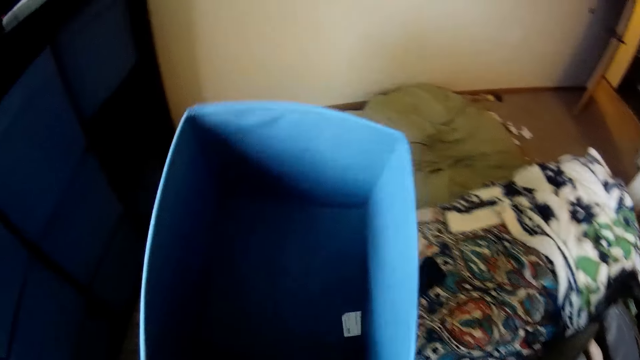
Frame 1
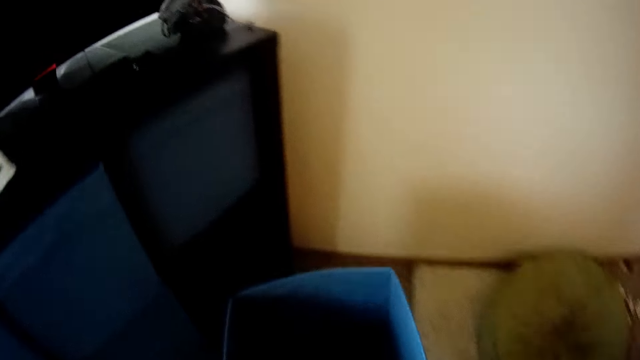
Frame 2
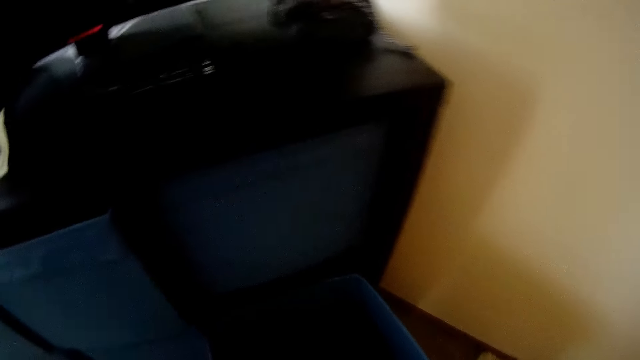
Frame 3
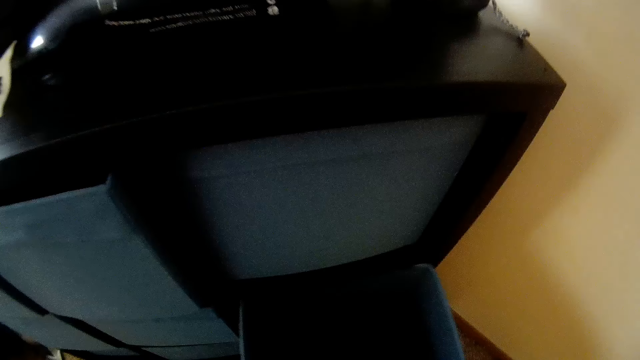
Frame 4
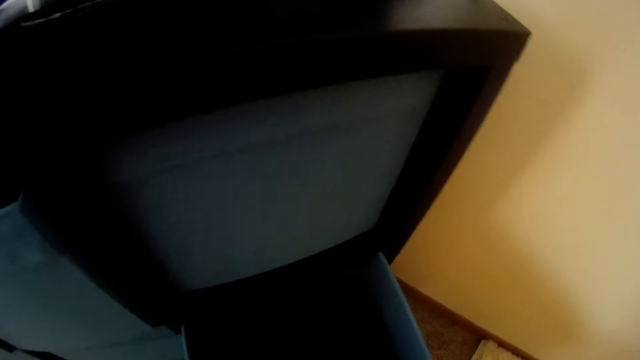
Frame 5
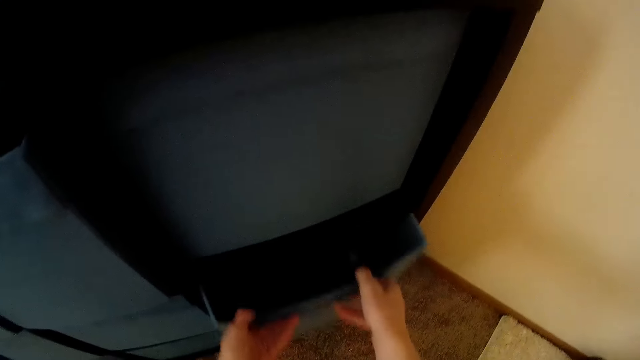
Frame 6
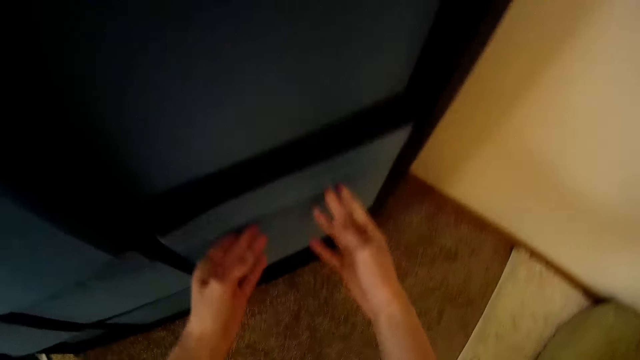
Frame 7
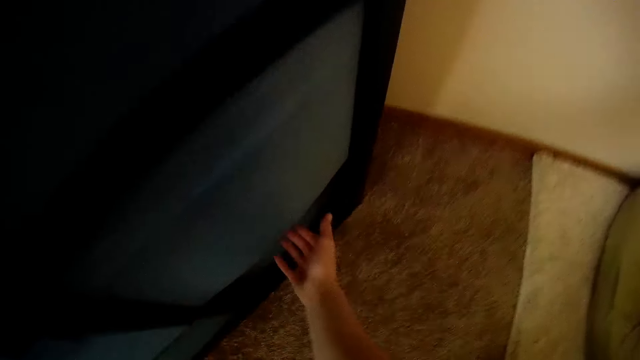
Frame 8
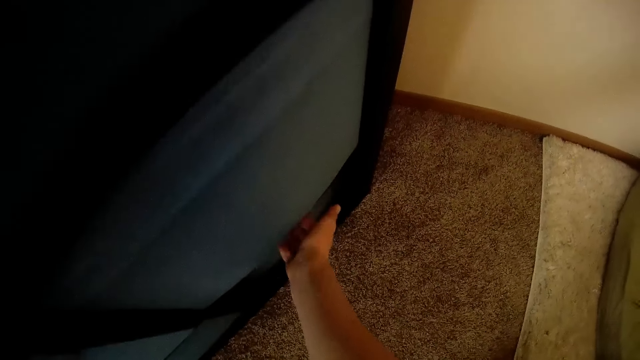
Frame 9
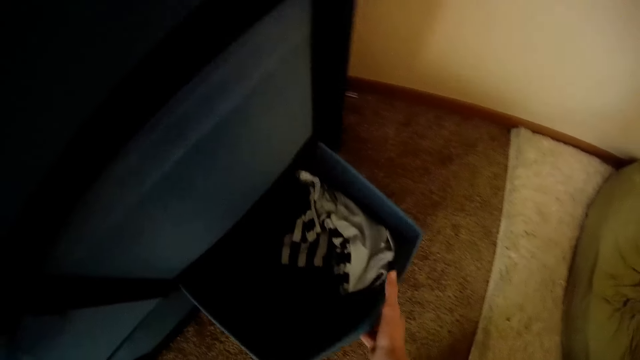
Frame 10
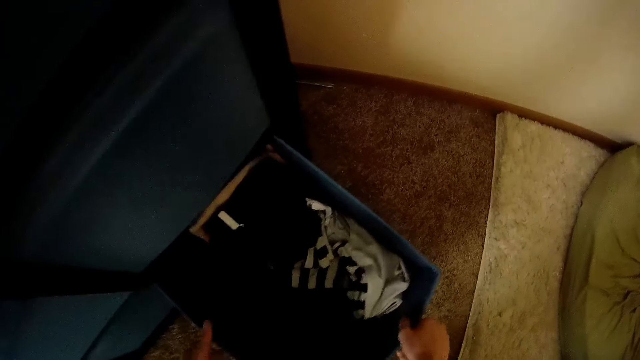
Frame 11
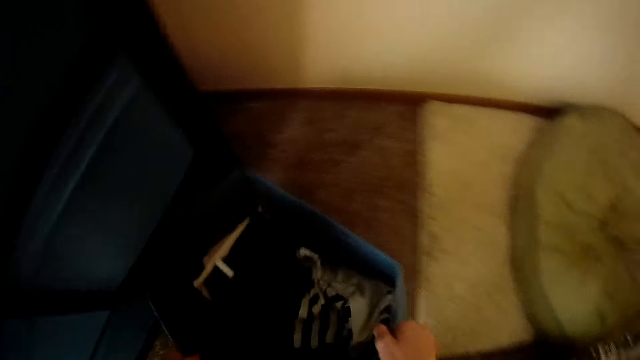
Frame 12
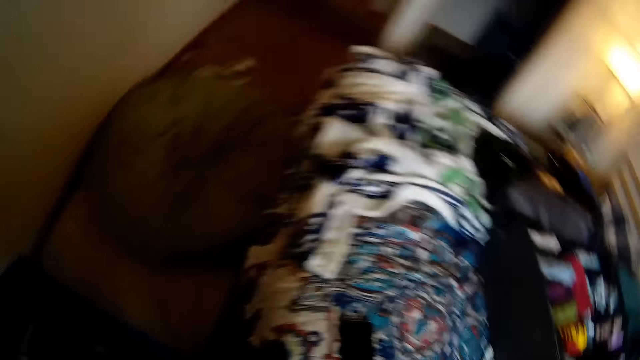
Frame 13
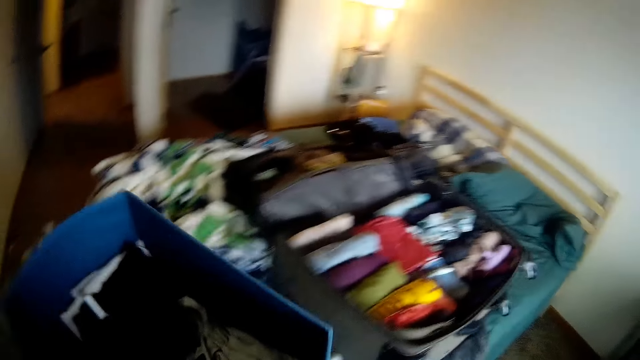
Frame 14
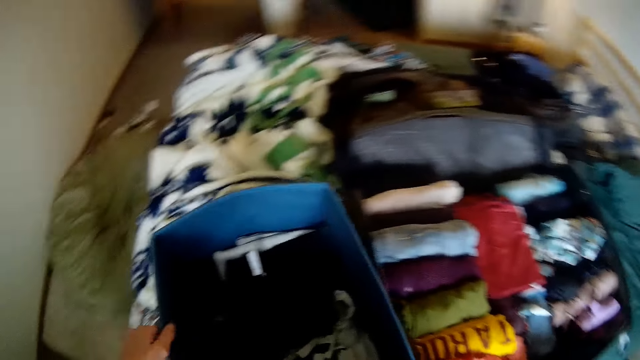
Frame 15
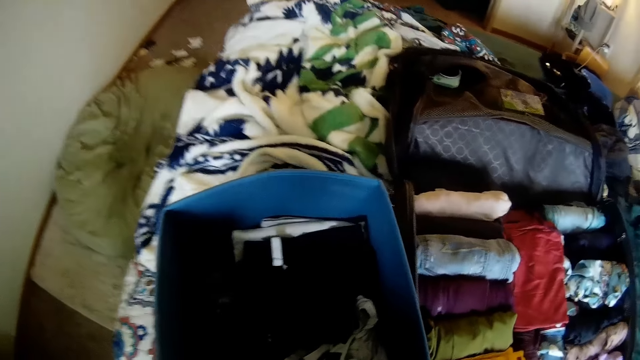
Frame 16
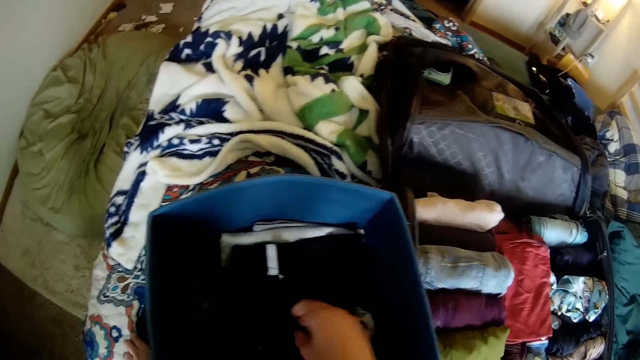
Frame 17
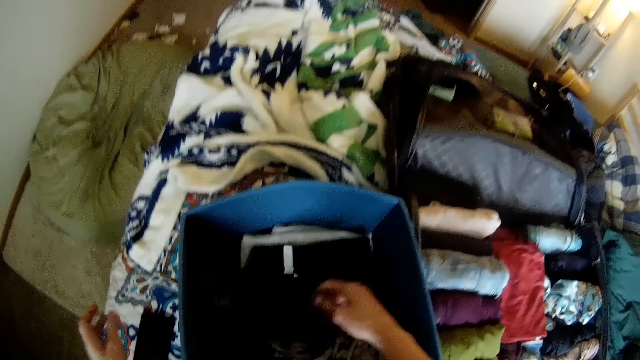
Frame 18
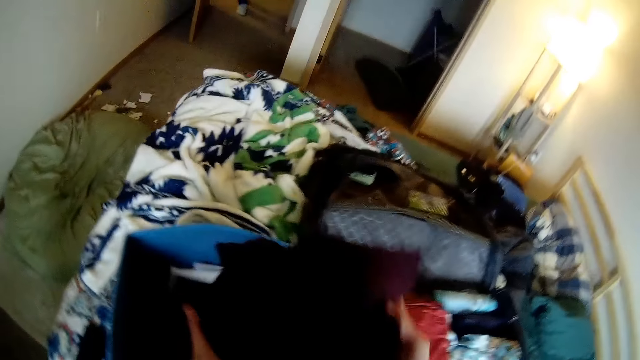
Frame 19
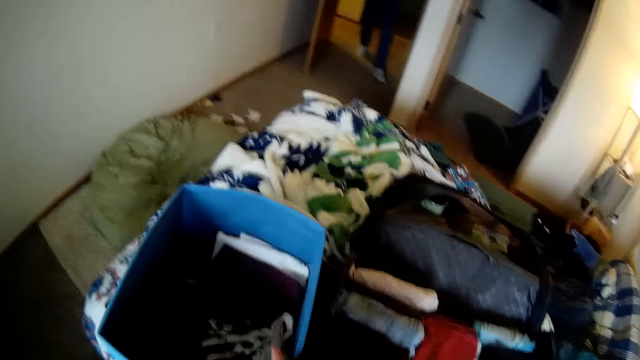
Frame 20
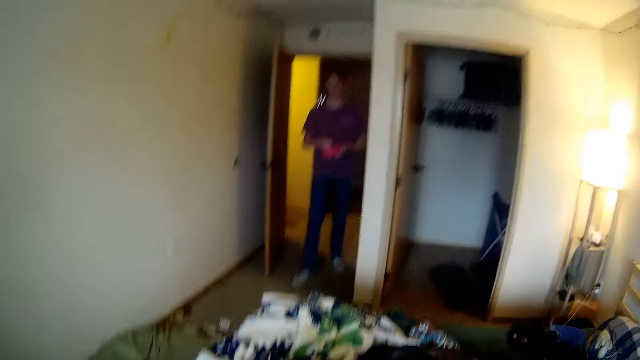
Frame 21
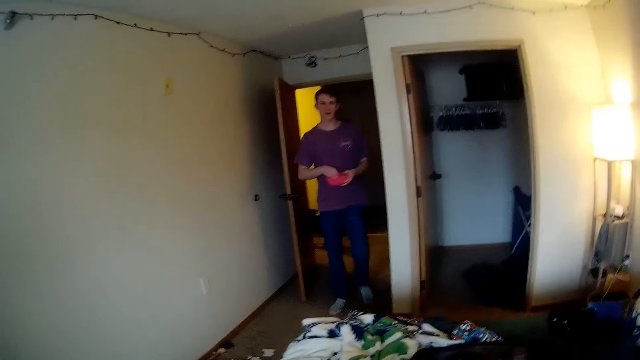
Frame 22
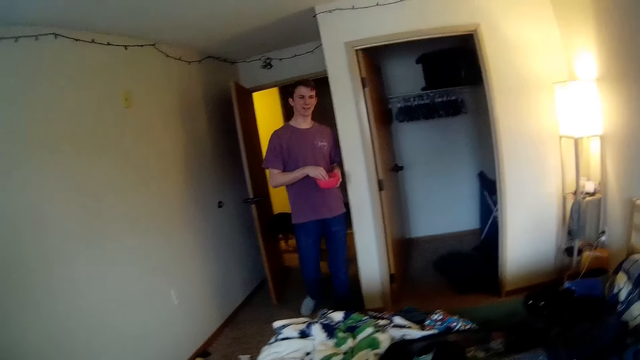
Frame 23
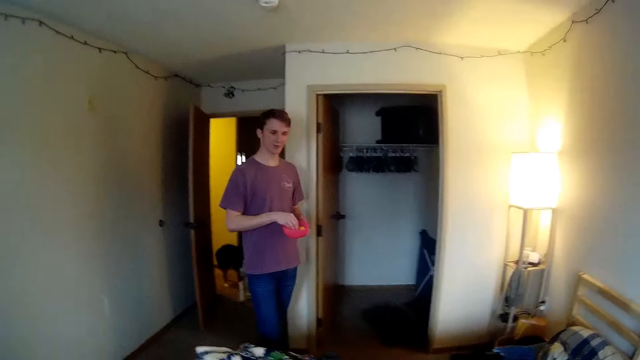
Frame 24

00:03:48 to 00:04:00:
The camera wearer pushes the laundry container into wooden furniture. She pulls out another laundry container from the wooden furniture. She picks the laundry container from the wooden furniture with both hands. She drops the laundry container on the bed. She picks a piece of clothing from the laundry container with her right hand. She holds the piece of clothing with both hands. A man walks into the bedroom. The man holds a plate of food.

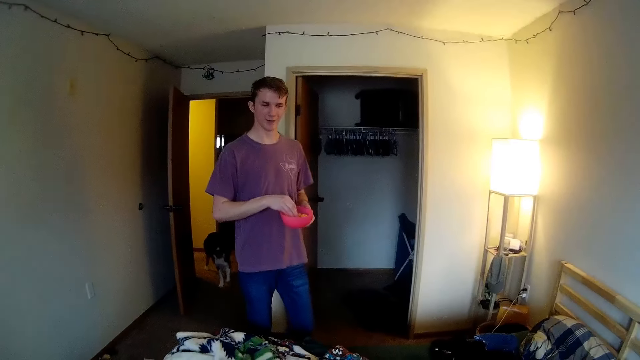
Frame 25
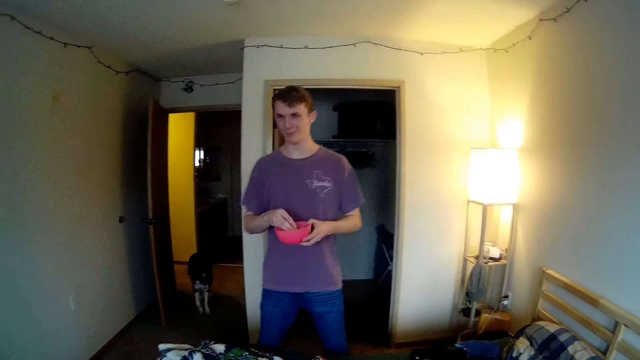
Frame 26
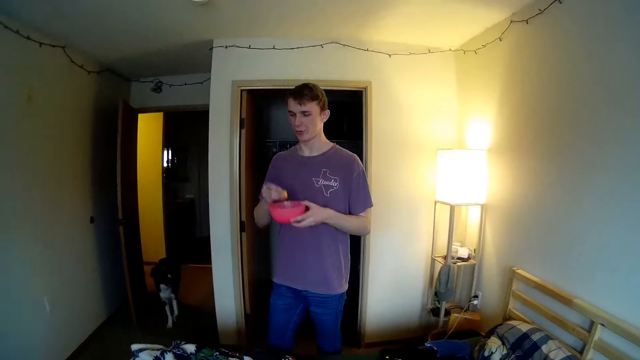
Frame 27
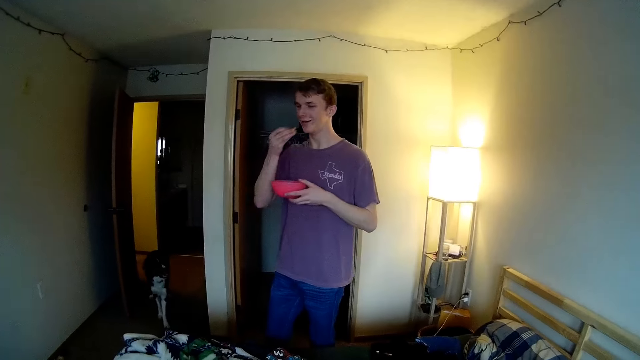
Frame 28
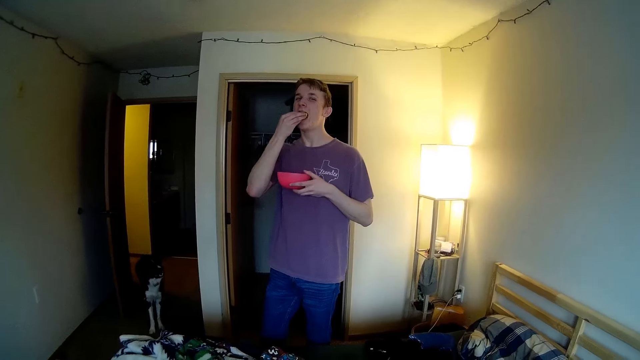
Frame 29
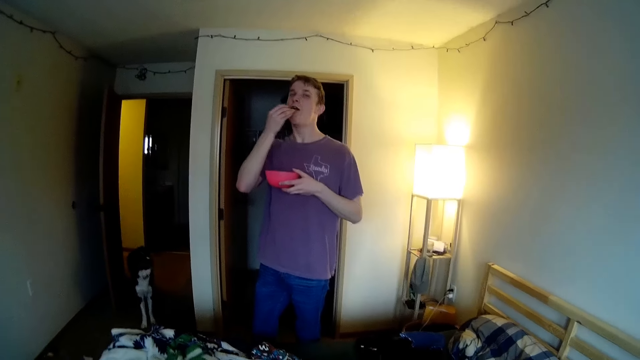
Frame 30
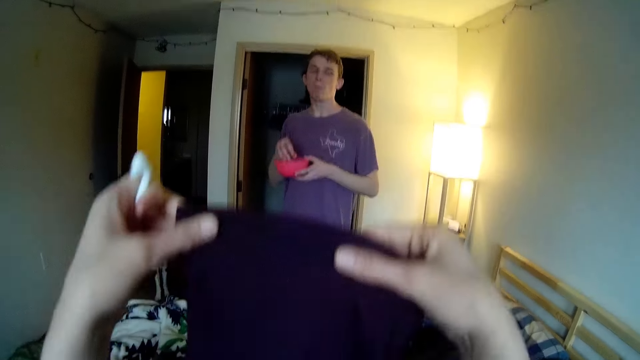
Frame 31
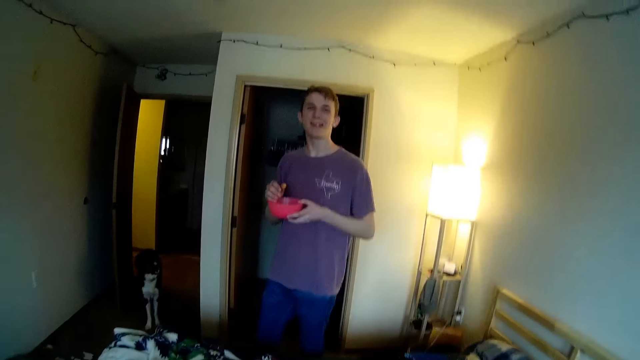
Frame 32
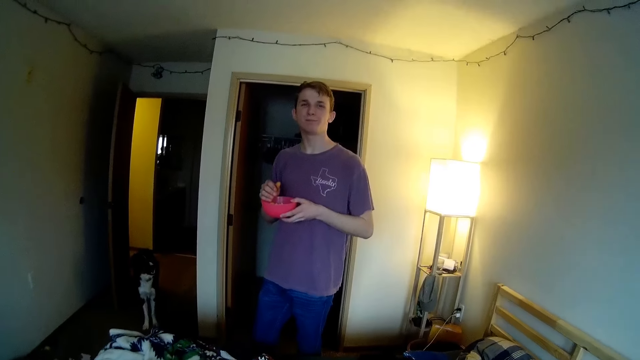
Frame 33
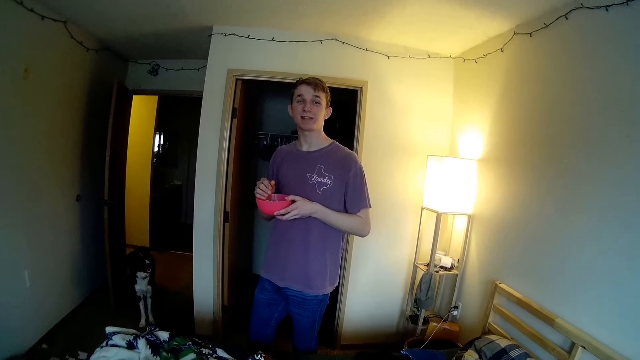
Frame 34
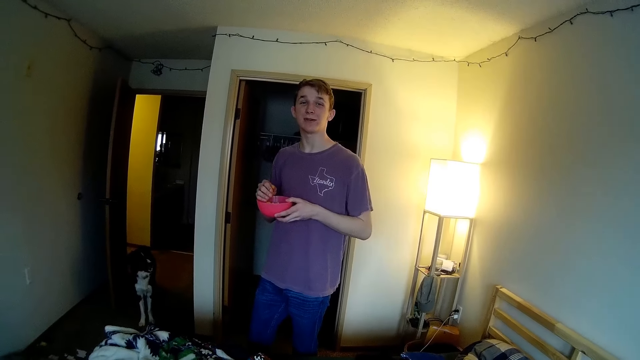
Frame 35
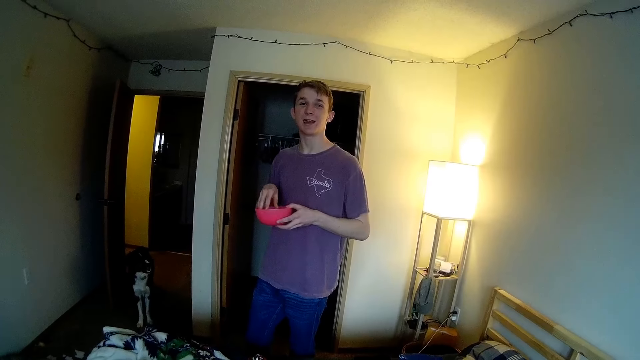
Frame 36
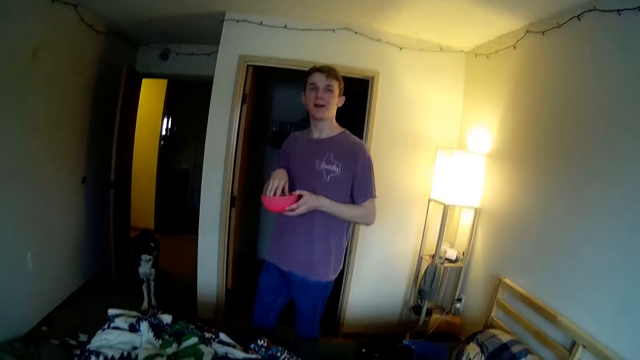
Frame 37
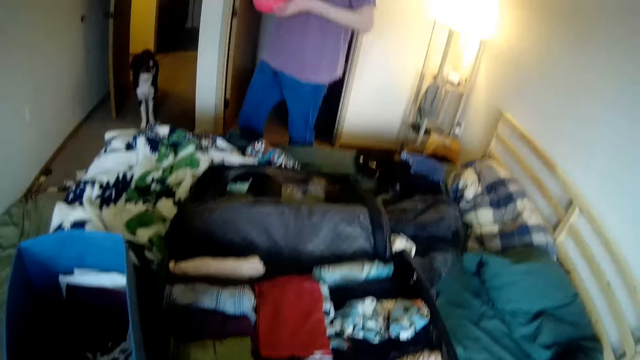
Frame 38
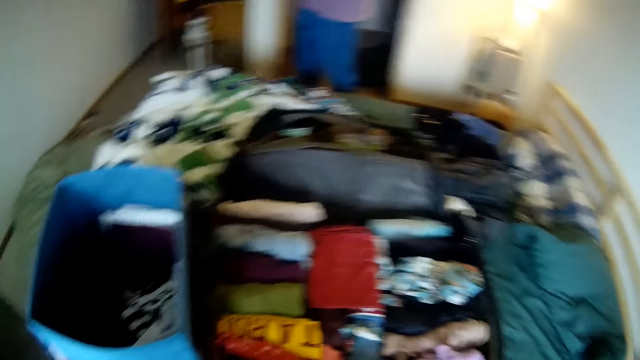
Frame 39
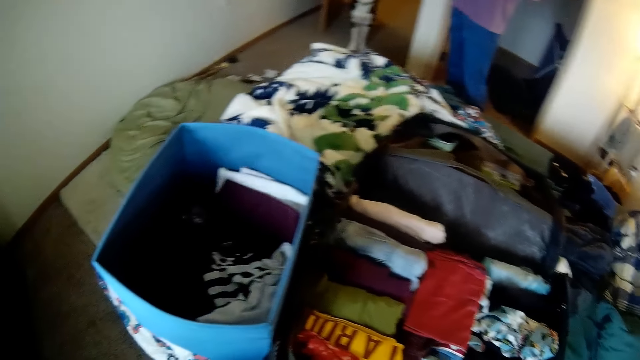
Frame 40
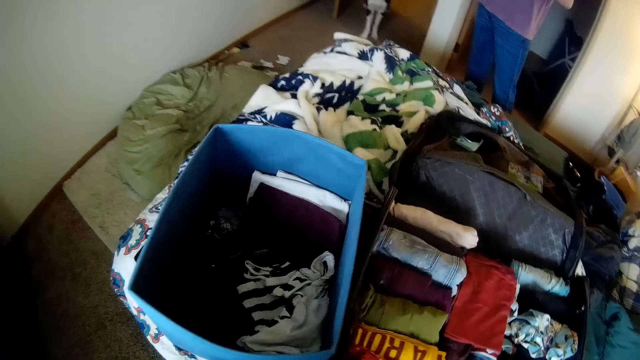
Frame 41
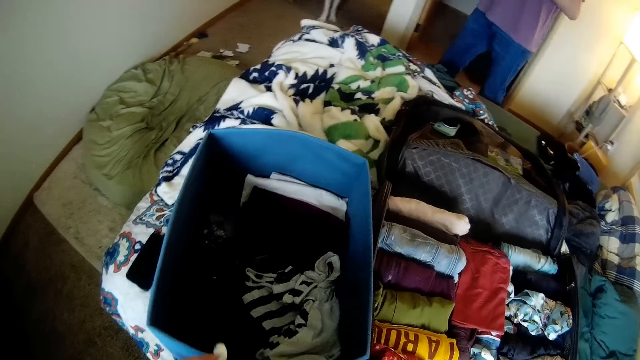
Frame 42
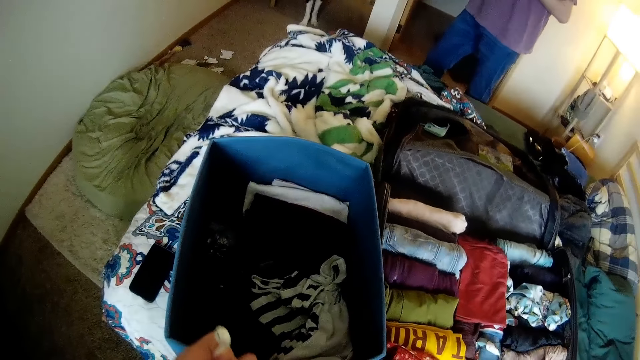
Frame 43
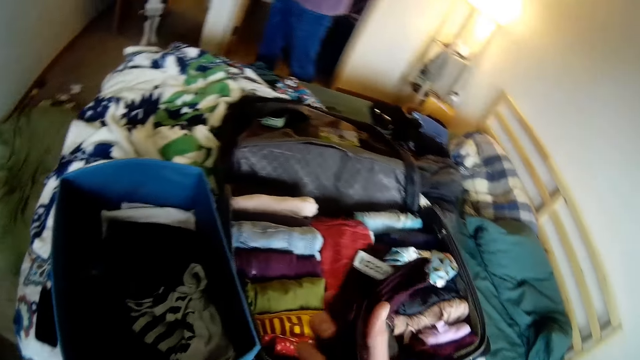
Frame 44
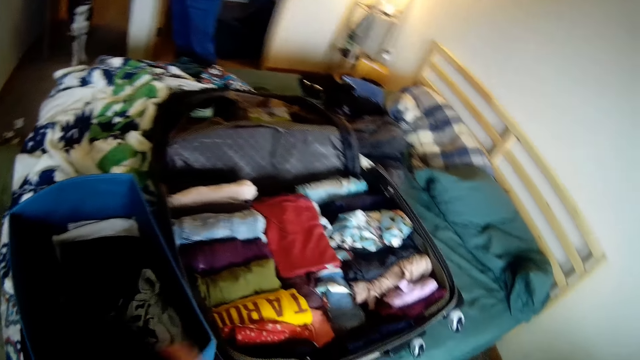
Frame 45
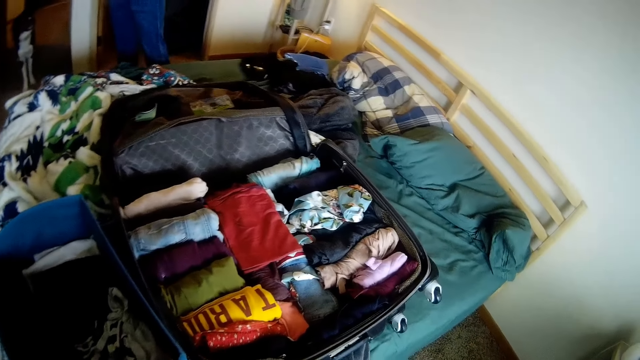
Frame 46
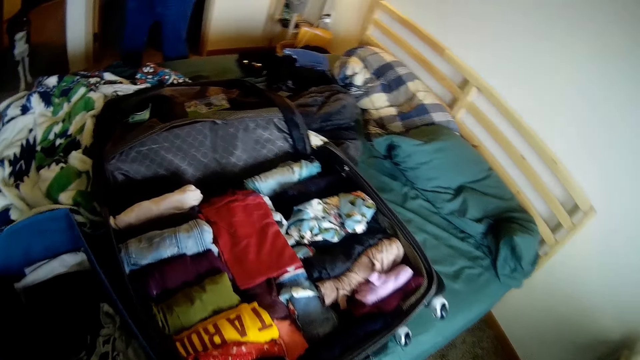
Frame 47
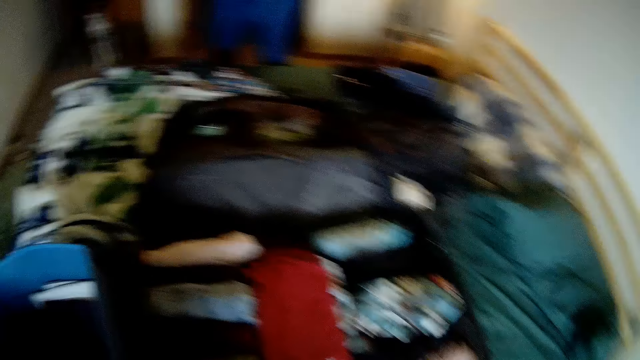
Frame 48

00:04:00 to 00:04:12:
A dog walks into the bedroom. A man picks popcorn in a dish. The man converses with the camera wearer. The man eats from the plate of food with his right hand. The camera wearer raises the piece of clothing with both hands. She folds the piece of clothing on her chest. The man picks popcorn in the dish. The camera wearer folds the cloth.
